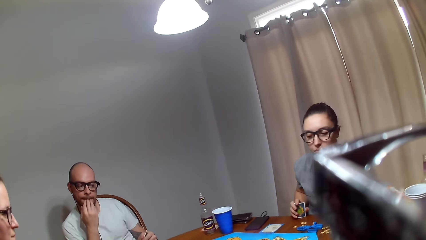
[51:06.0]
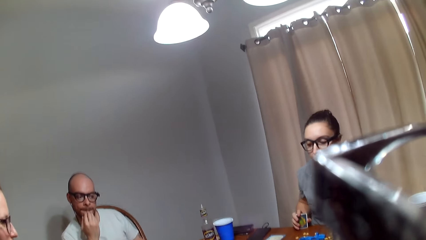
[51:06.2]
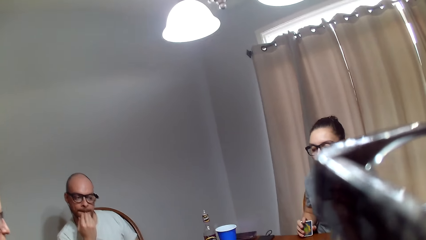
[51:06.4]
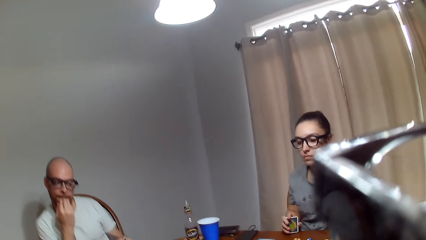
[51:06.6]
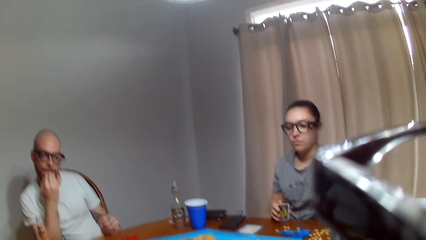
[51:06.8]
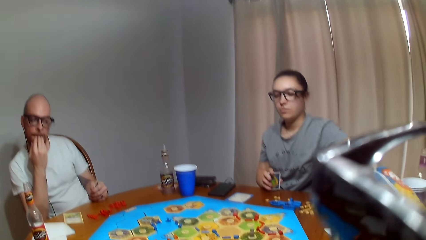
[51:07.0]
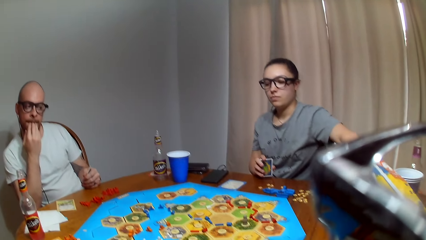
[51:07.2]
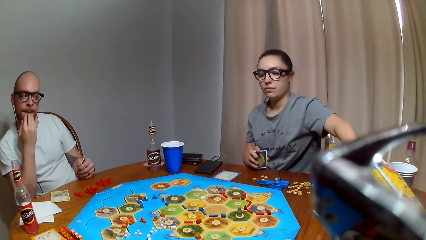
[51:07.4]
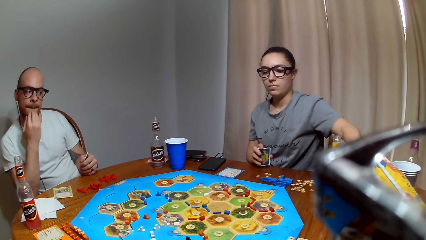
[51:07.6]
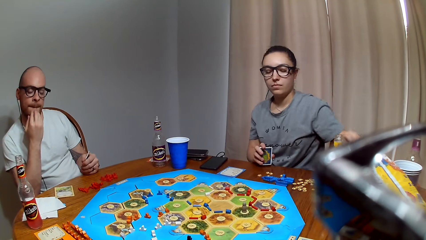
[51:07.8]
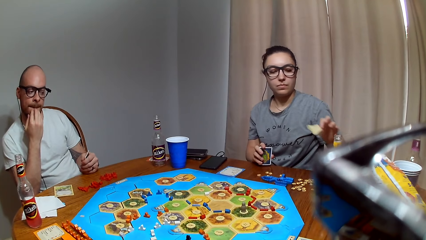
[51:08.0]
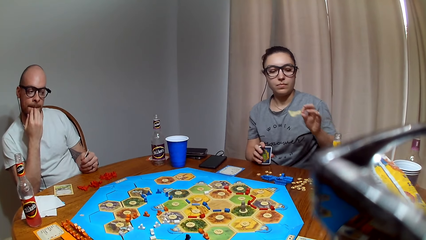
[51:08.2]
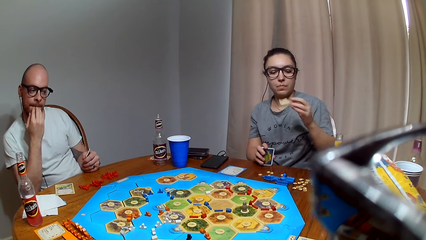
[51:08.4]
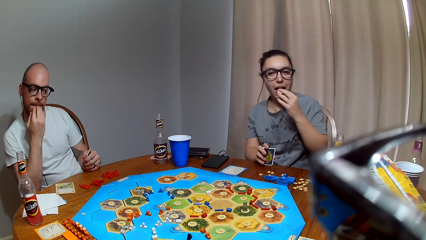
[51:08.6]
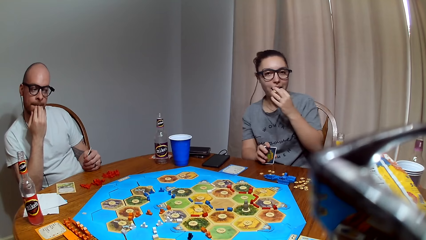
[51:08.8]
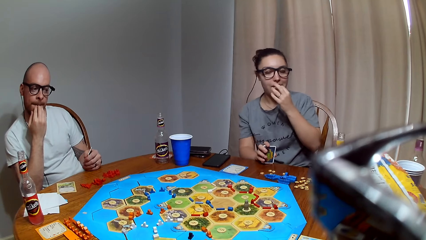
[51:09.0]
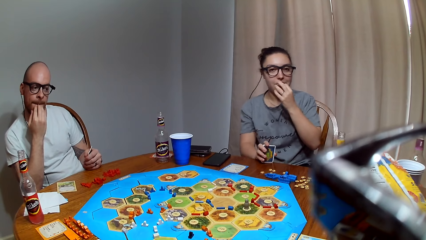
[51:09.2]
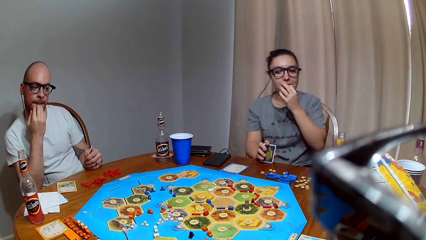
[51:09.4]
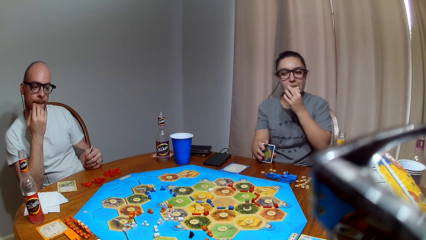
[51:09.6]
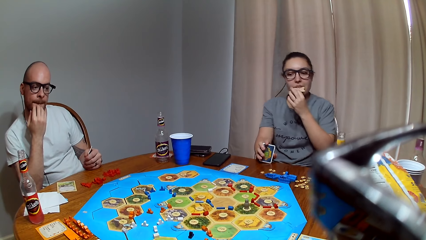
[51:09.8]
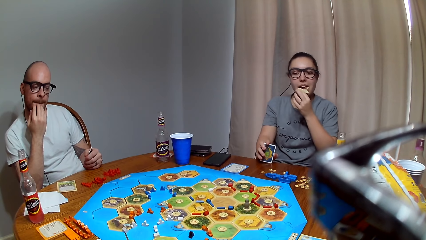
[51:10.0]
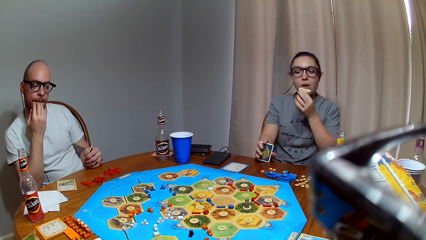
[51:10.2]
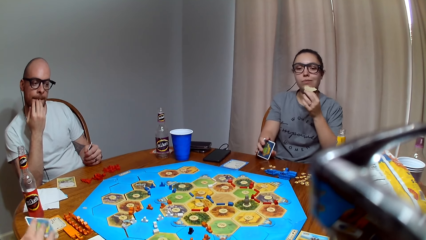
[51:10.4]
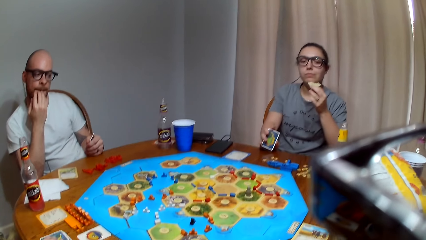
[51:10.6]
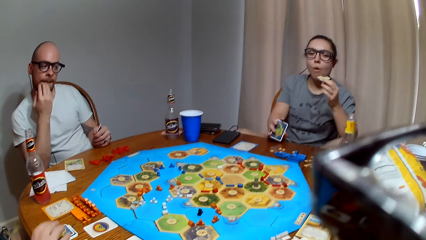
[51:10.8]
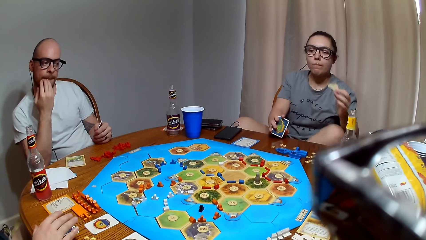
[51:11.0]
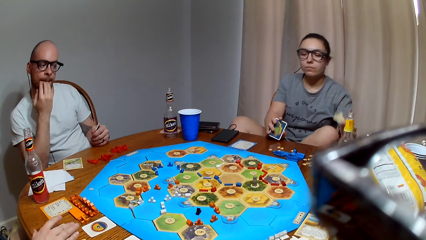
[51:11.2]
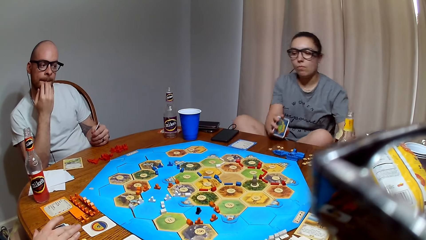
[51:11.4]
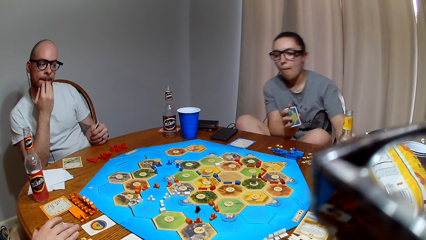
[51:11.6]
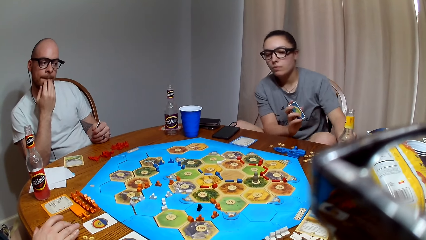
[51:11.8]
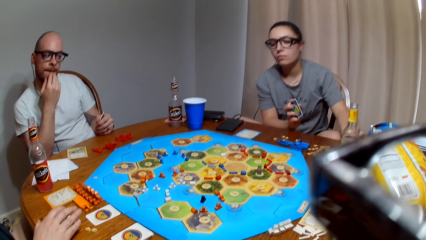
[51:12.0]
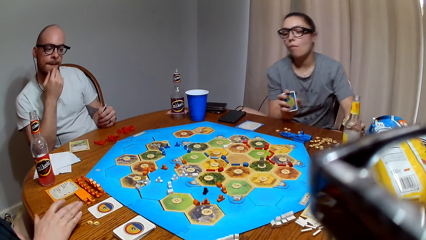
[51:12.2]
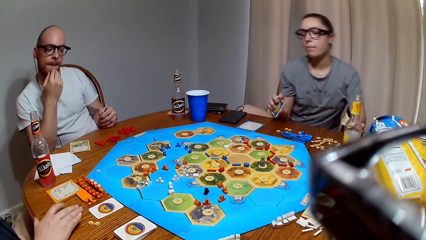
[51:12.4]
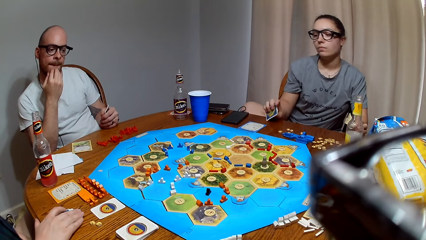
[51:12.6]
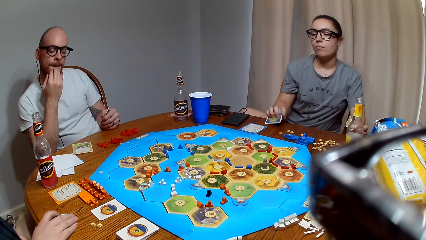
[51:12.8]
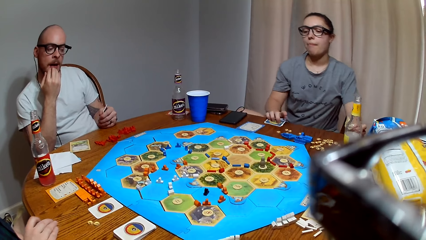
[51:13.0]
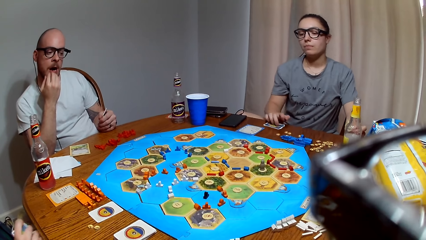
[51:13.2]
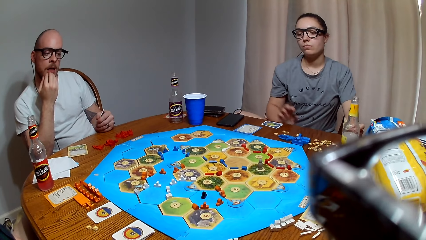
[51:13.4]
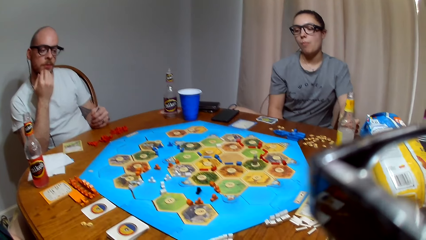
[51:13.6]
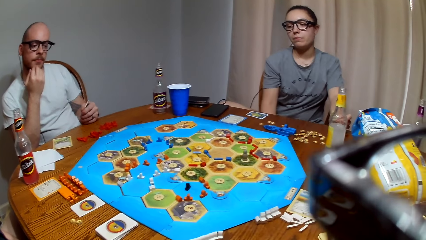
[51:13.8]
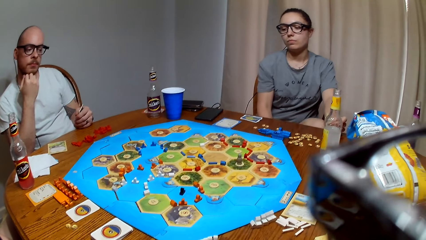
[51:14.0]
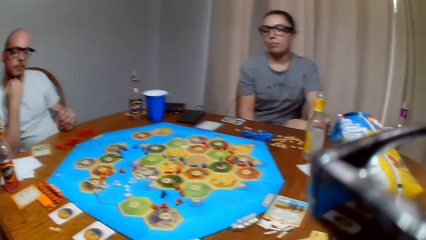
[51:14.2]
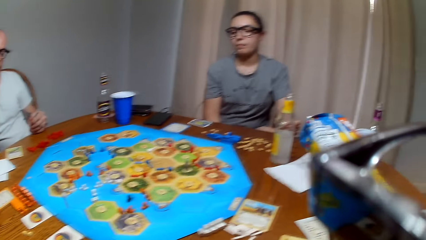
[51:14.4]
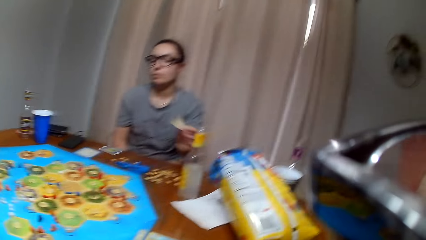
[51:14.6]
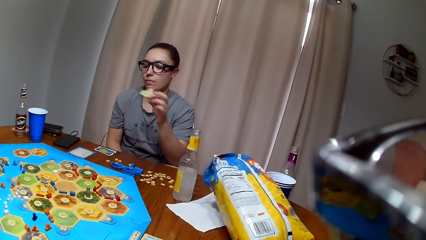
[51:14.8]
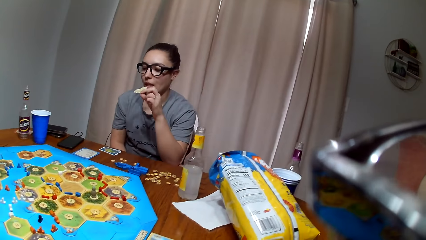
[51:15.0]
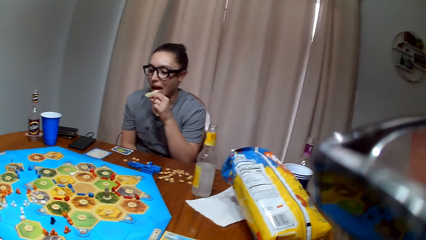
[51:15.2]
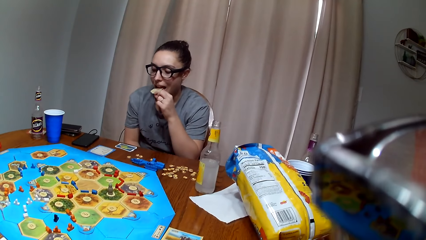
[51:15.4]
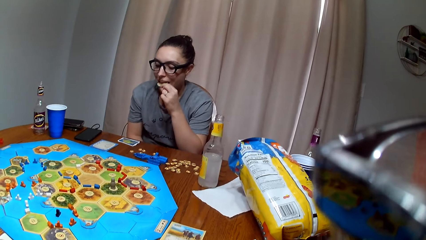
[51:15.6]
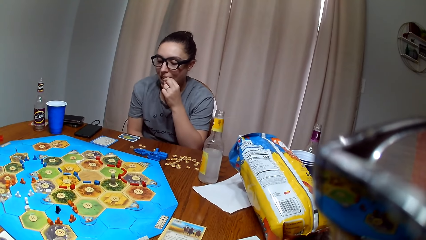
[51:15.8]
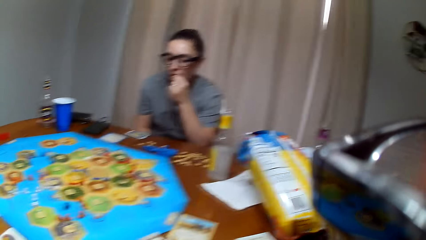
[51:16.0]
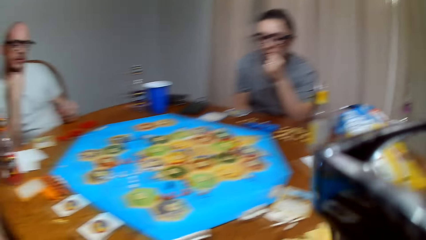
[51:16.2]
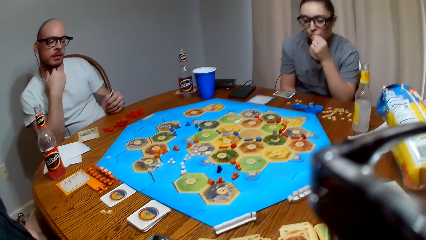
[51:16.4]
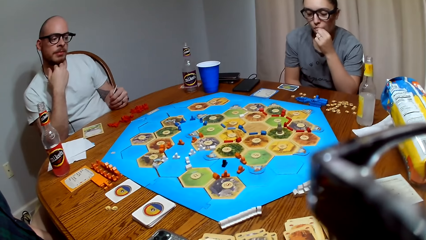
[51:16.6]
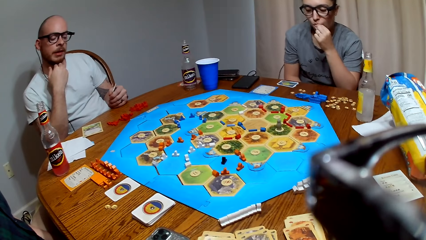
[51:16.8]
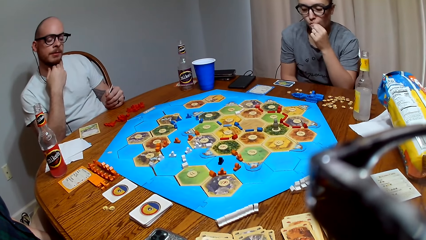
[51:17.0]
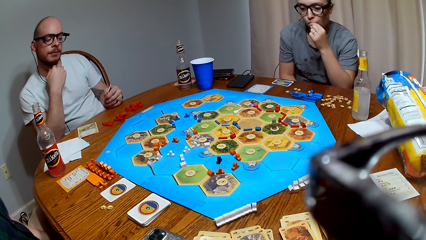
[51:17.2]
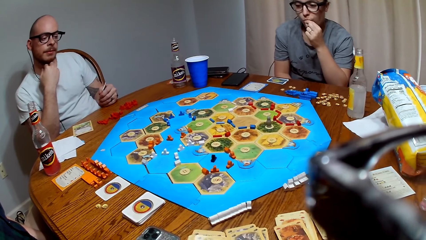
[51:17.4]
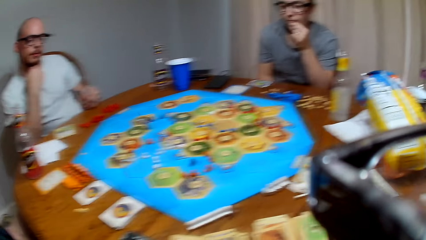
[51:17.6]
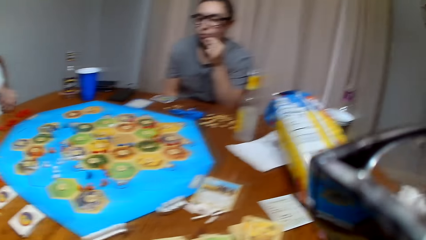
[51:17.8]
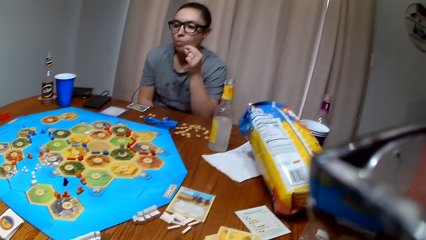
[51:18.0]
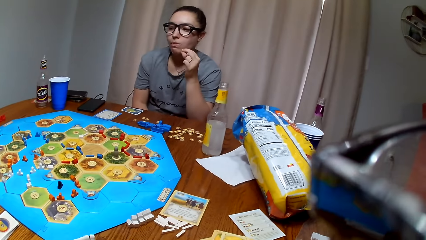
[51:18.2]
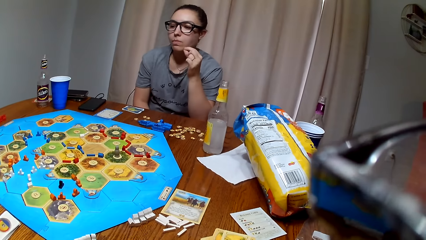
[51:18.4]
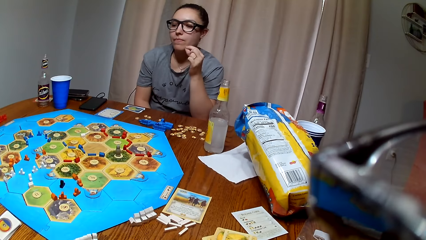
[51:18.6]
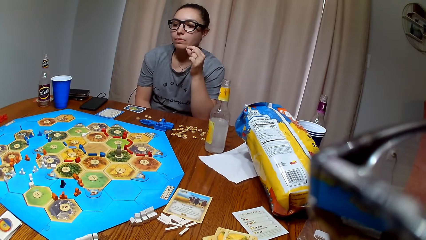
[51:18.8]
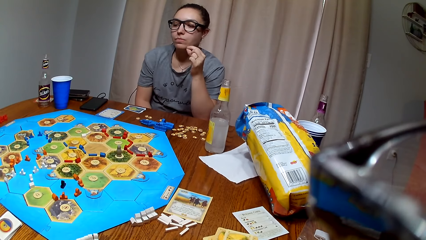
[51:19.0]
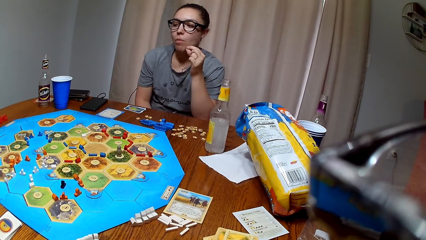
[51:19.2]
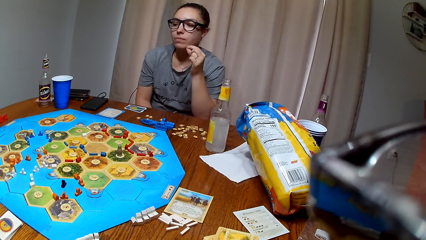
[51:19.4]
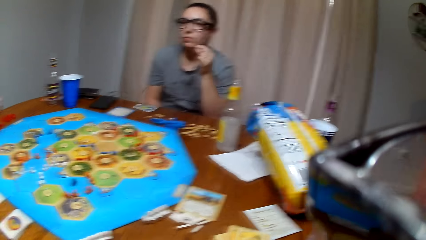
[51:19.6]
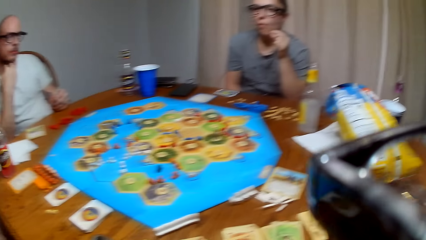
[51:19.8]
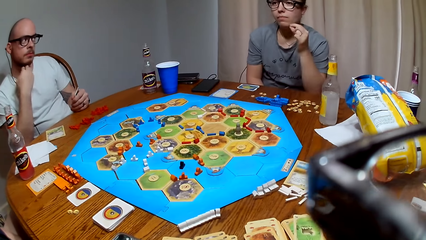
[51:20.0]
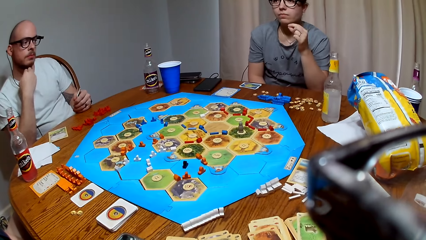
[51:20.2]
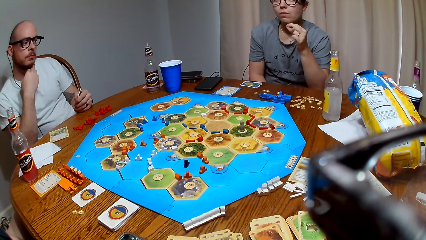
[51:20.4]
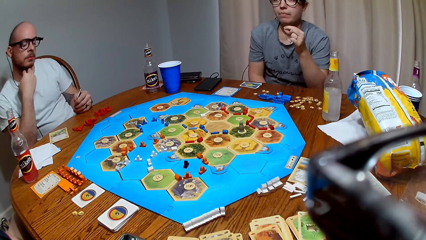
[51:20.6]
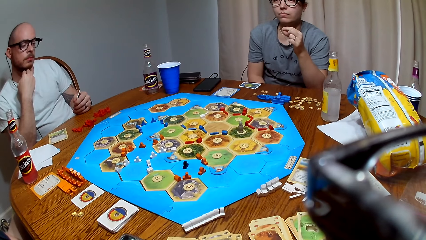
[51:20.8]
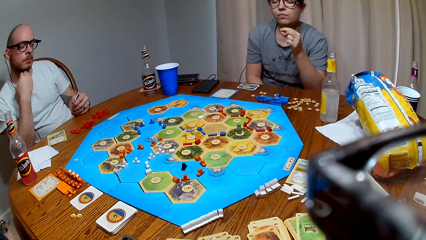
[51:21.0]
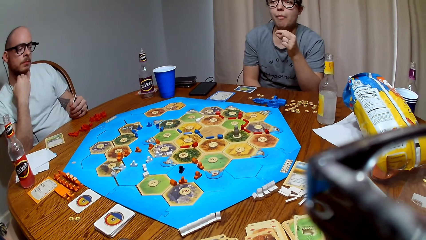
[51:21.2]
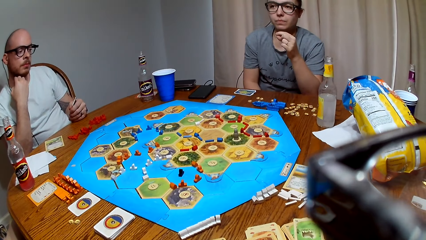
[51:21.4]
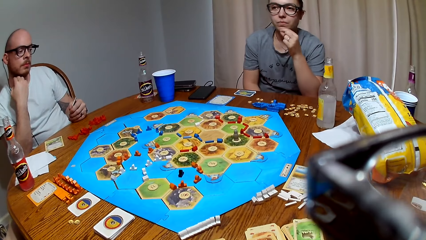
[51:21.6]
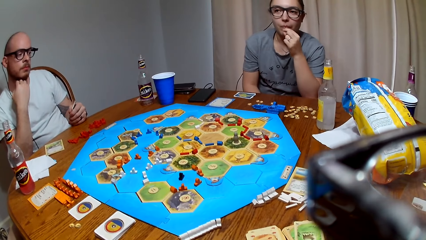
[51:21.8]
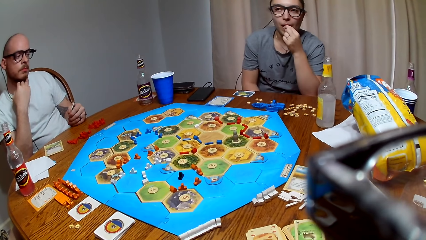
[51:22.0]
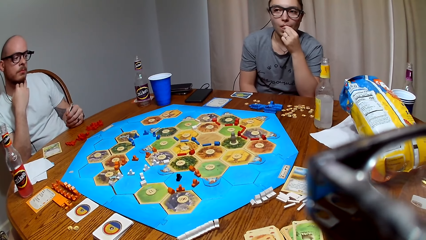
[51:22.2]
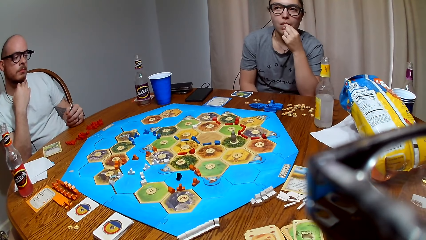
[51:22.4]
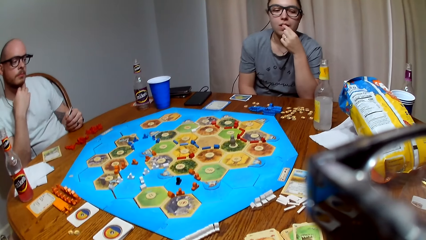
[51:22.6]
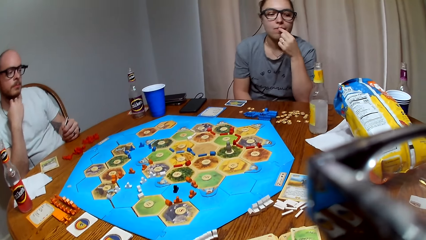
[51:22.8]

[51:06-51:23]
A lady picks a snack from the paper bag and eats the snack. Another lady picks cards from the table. The camera wearer turns around the table.
